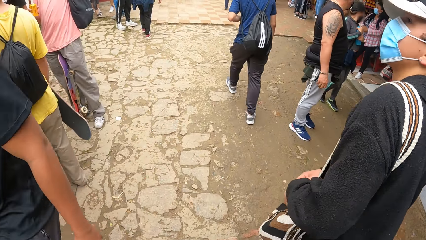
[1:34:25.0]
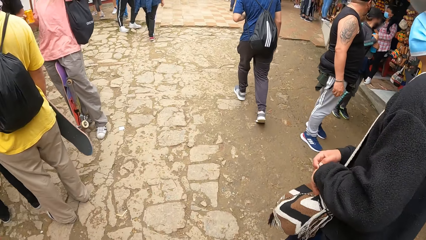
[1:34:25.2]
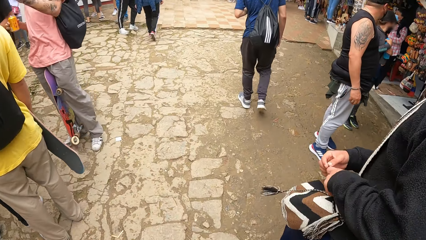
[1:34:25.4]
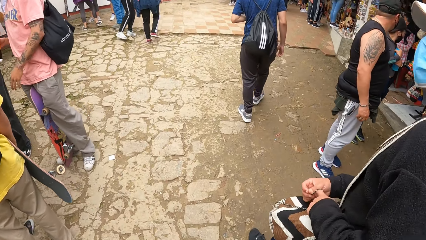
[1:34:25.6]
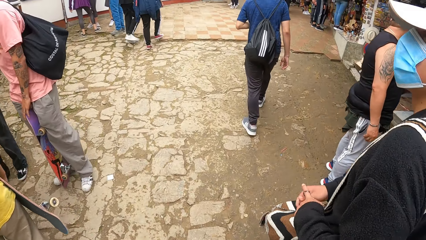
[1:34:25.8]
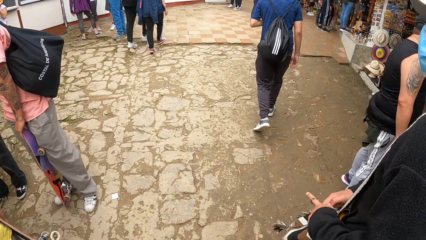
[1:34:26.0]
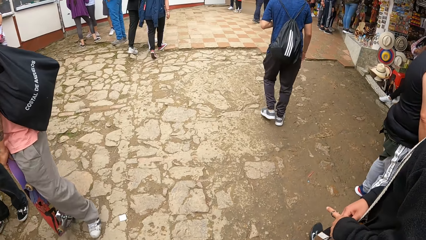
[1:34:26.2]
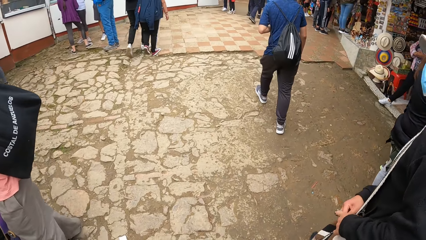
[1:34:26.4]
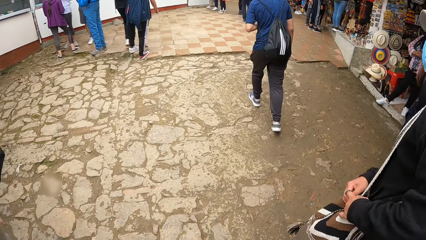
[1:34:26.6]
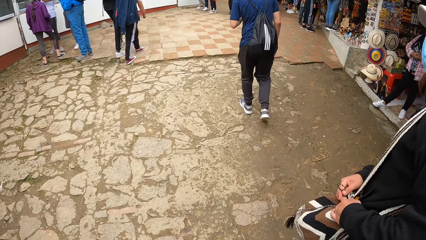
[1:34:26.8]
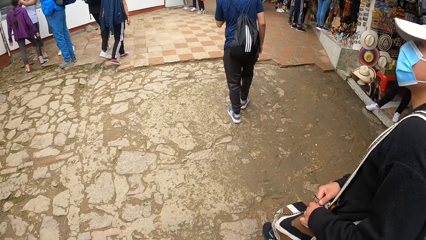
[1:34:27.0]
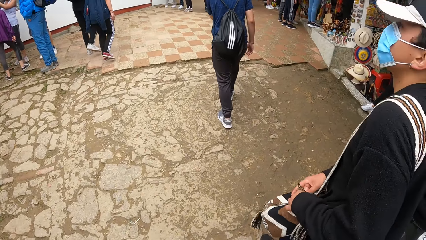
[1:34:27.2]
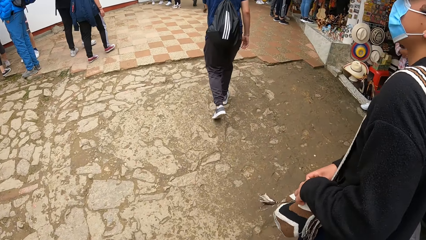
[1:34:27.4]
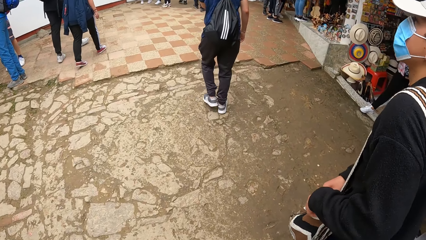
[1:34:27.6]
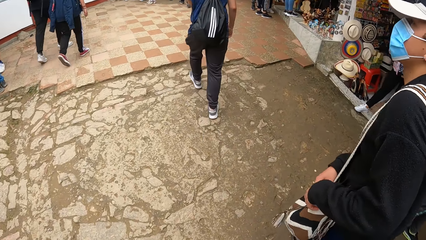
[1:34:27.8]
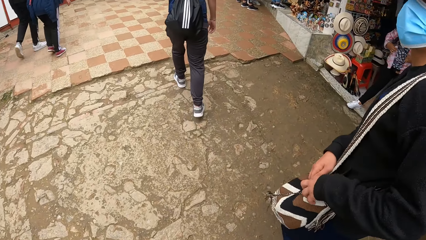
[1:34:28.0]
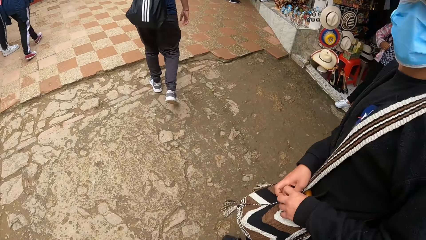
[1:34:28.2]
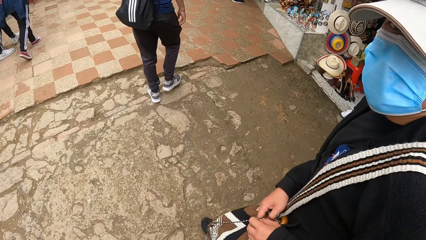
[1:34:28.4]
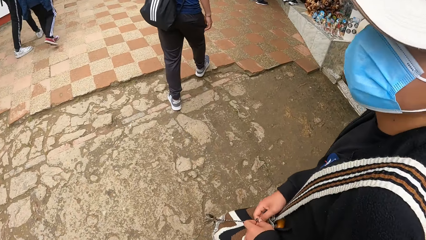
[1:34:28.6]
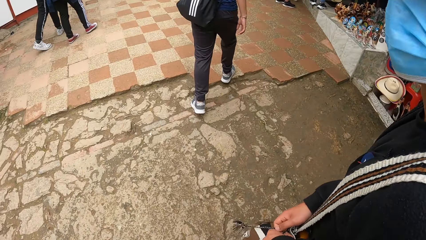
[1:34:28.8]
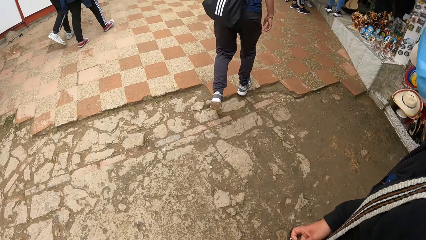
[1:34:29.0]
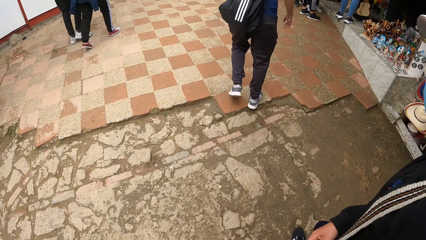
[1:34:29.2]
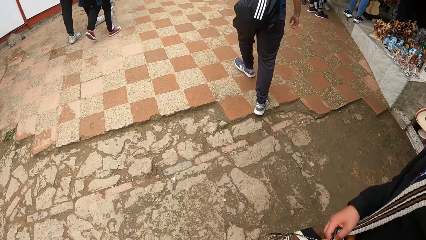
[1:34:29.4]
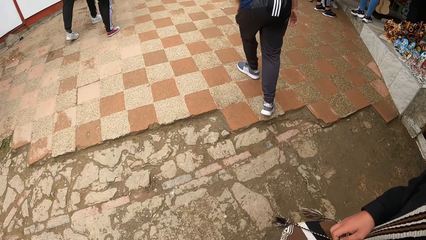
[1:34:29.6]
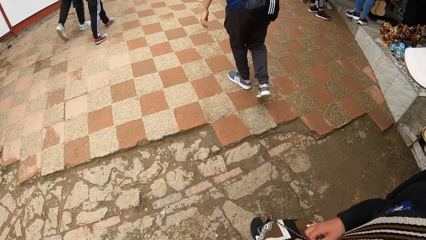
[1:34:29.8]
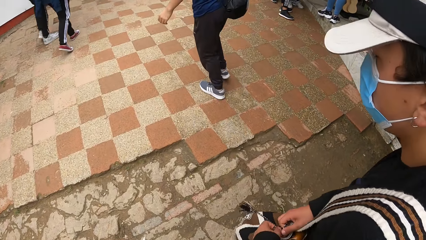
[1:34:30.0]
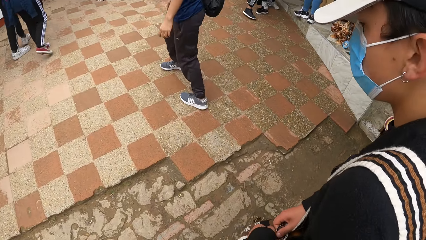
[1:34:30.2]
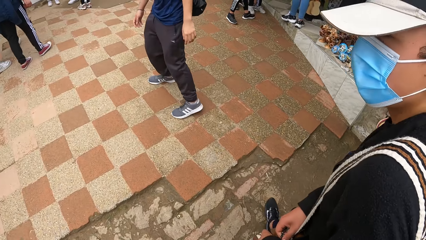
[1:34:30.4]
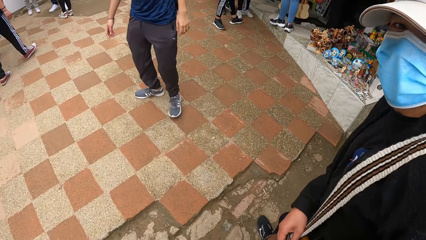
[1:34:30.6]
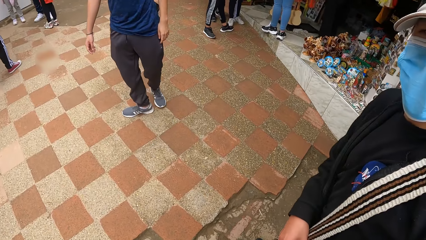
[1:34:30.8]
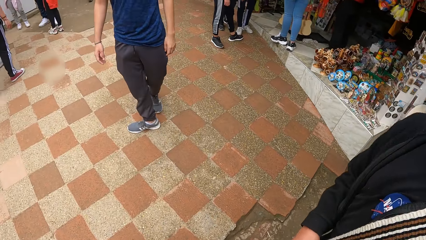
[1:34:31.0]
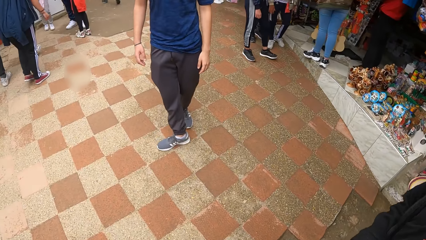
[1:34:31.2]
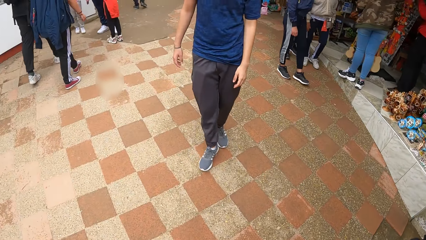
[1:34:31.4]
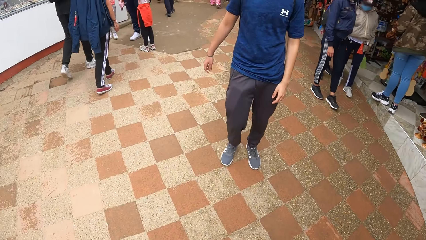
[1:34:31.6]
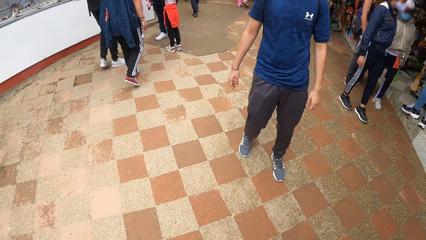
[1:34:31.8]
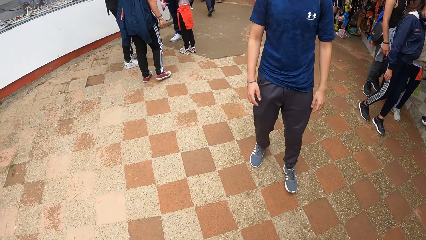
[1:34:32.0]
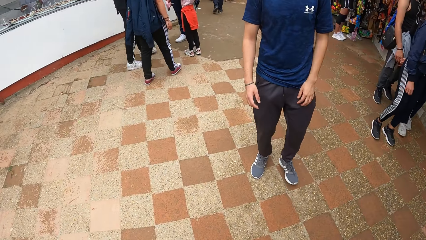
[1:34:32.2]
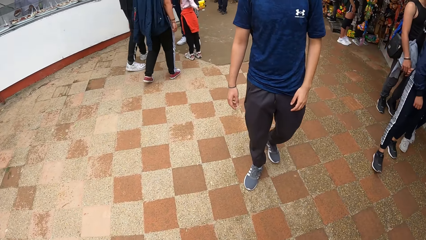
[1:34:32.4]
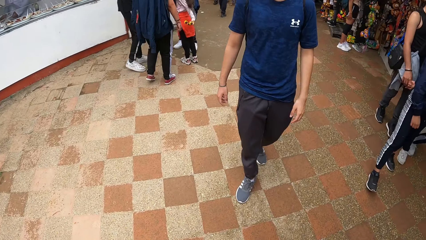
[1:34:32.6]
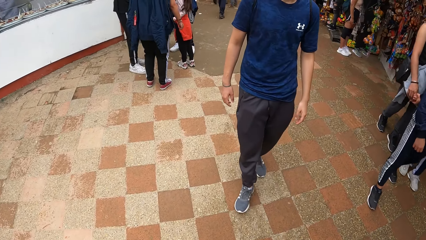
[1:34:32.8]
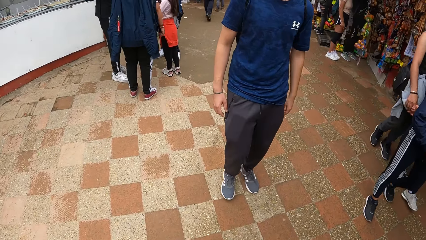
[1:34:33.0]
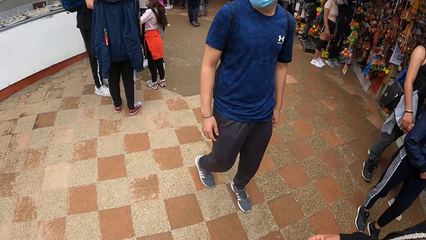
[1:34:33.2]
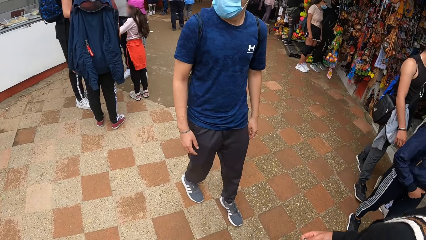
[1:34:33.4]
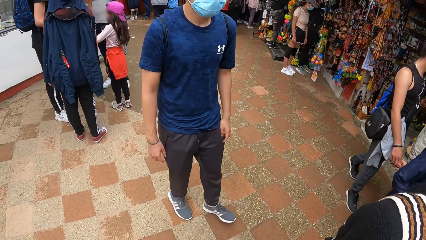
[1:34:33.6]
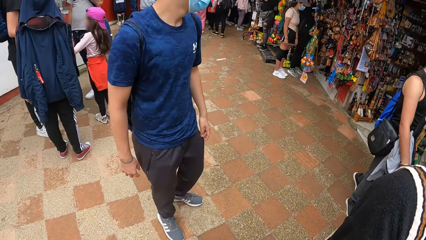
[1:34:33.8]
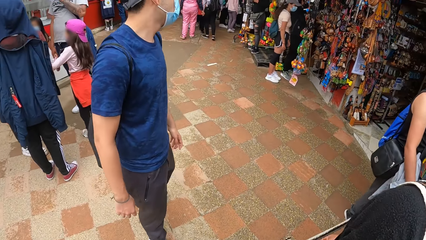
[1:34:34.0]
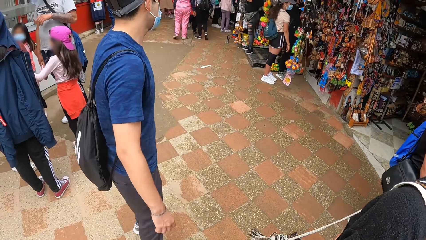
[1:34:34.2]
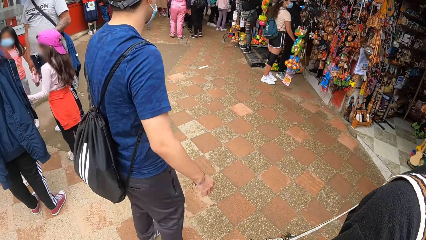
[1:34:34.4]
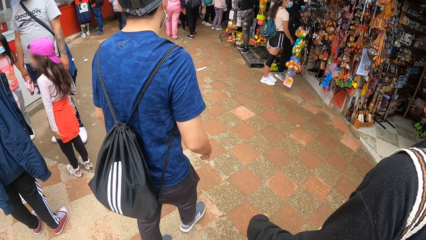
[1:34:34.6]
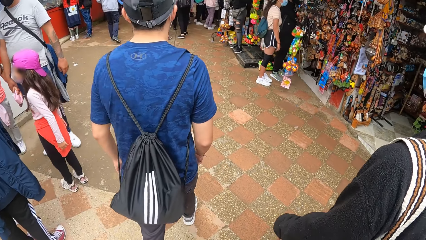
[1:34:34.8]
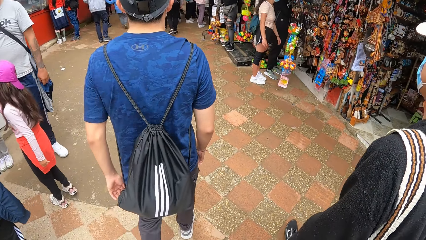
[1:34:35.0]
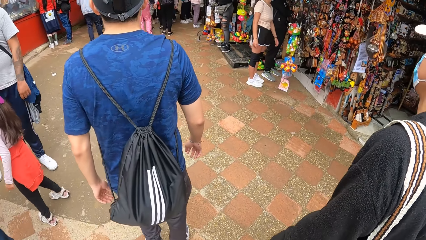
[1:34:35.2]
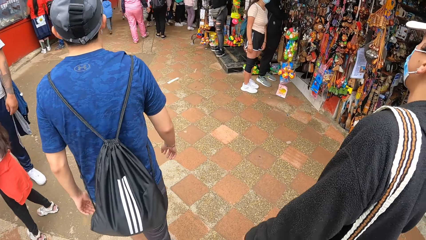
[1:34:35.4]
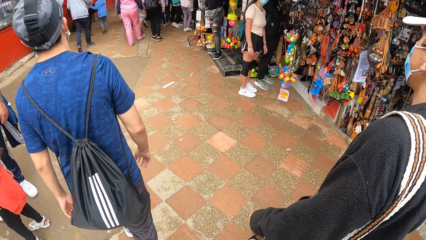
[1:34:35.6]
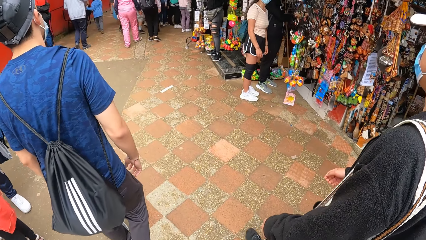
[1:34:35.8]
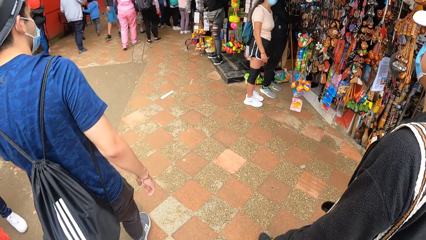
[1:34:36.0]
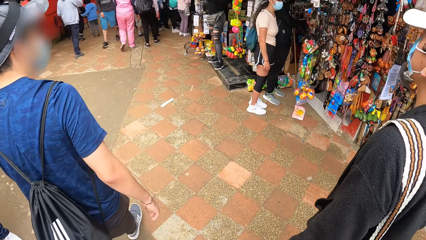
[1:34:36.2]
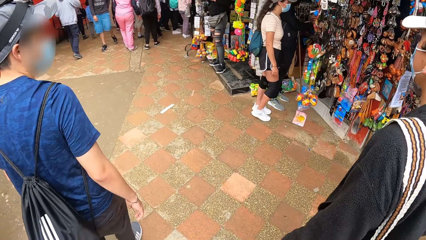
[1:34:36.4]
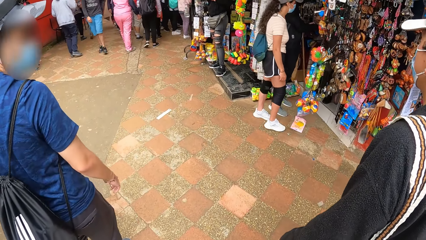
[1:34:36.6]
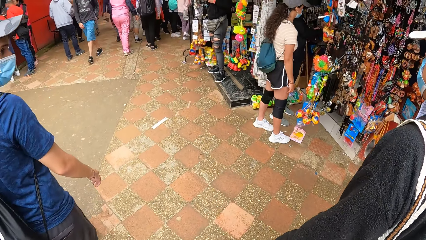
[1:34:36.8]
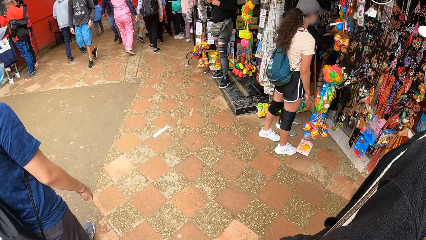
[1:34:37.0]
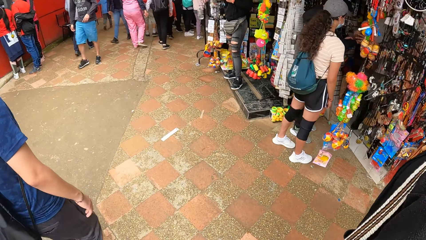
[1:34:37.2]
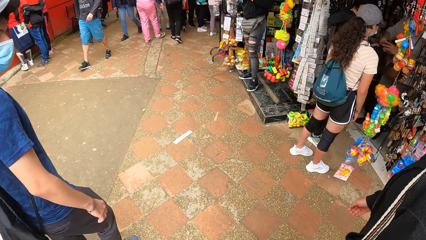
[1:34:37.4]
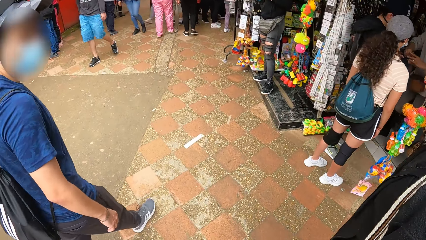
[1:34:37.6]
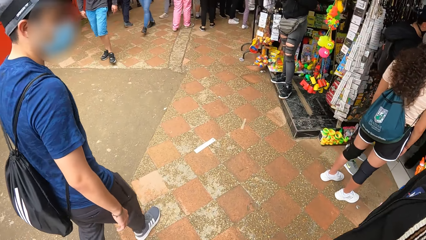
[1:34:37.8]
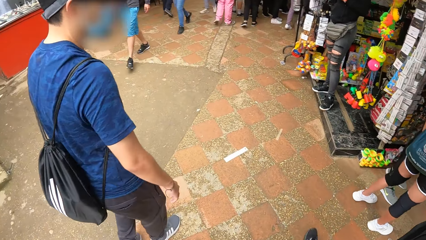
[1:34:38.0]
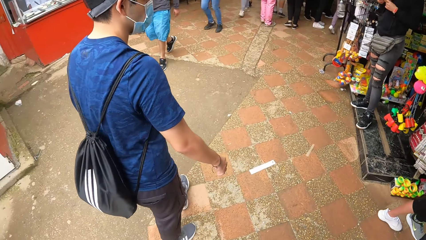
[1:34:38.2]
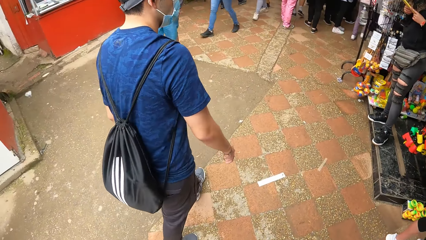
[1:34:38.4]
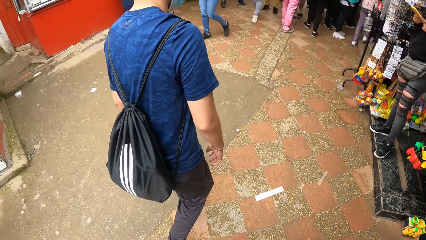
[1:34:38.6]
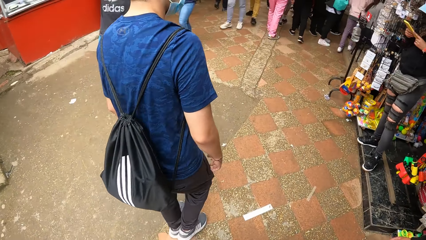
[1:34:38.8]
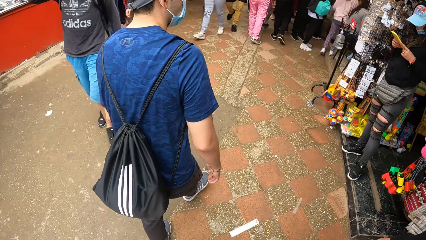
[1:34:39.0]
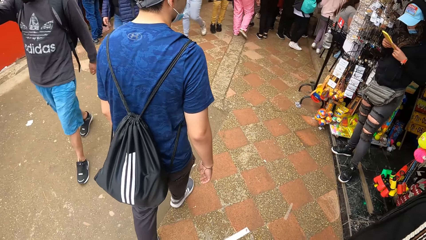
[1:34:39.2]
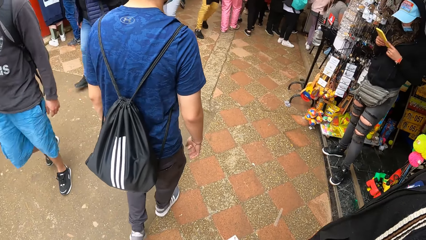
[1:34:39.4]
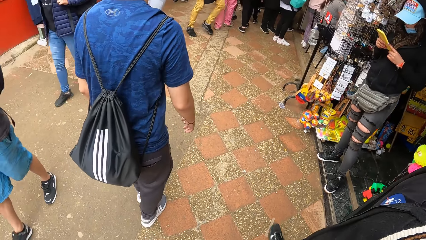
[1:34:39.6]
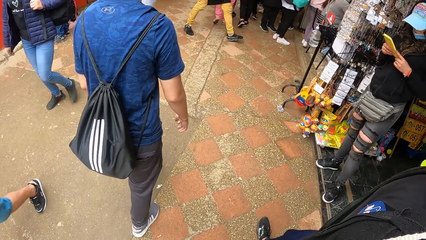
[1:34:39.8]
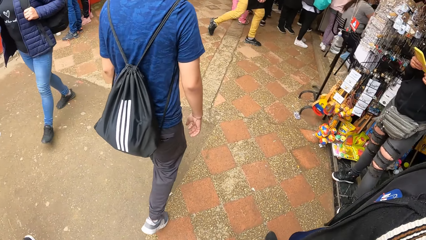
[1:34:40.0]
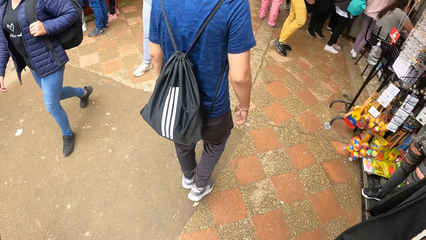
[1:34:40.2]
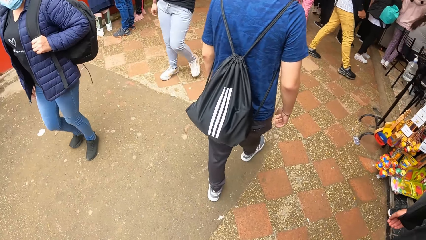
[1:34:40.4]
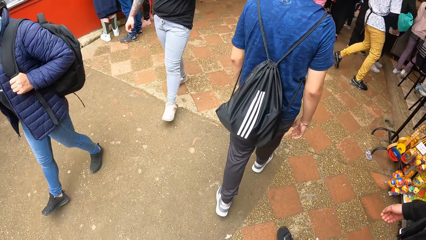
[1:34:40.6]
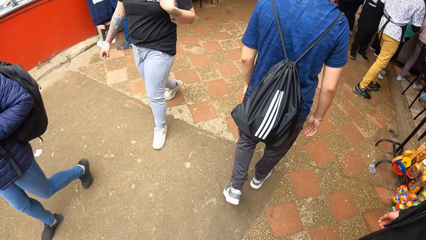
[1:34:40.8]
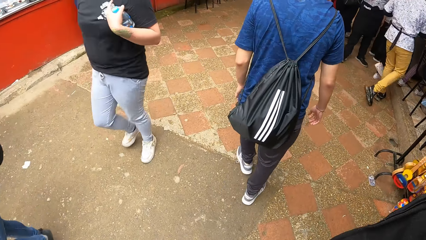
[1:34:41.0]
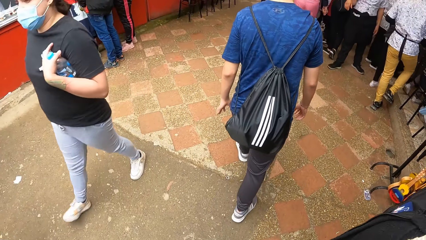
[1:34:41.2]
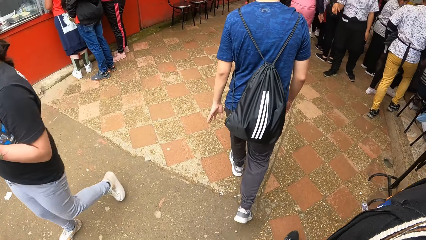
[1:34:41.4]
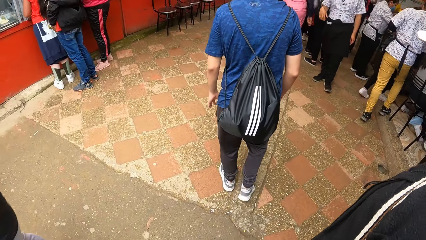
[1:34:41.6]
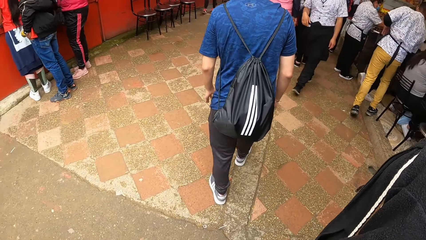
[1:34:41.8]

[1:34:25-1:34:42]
A man interacts with the camera wearer and another man on the walkway.
